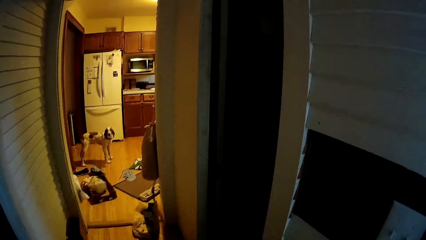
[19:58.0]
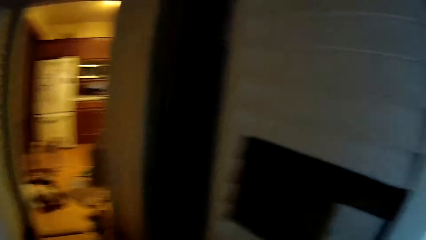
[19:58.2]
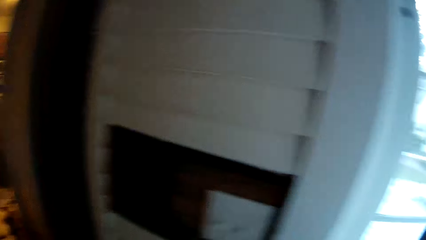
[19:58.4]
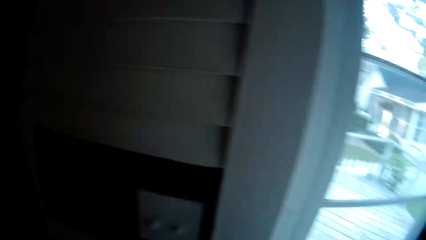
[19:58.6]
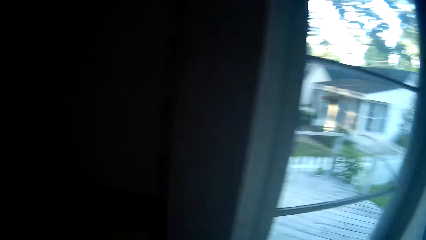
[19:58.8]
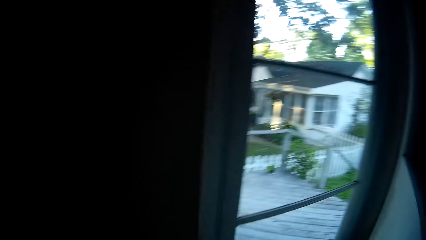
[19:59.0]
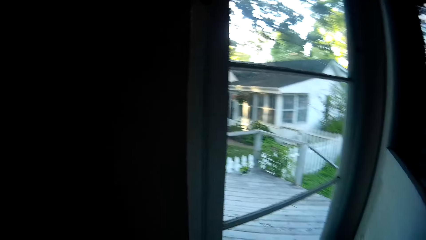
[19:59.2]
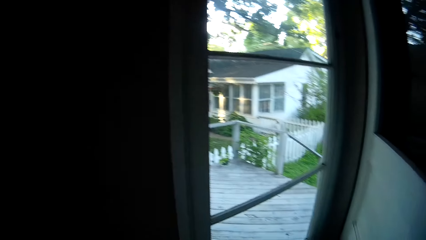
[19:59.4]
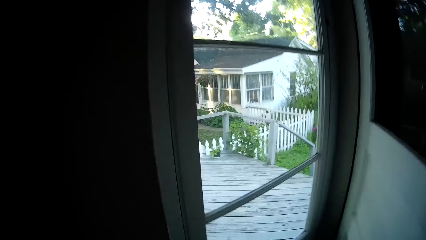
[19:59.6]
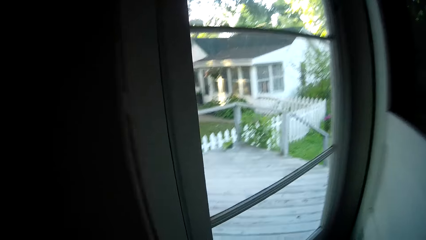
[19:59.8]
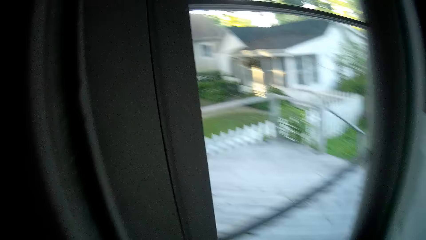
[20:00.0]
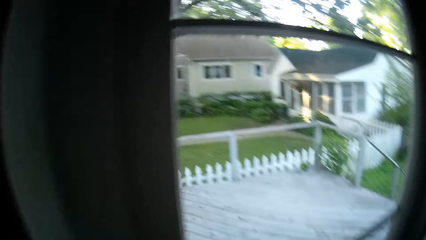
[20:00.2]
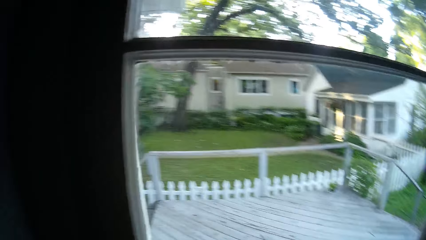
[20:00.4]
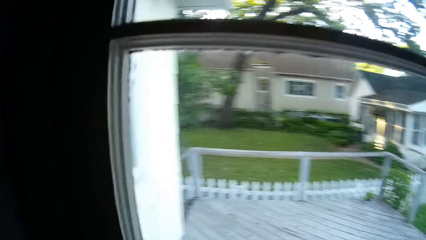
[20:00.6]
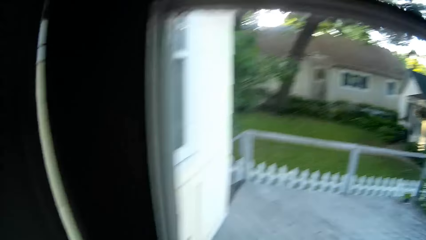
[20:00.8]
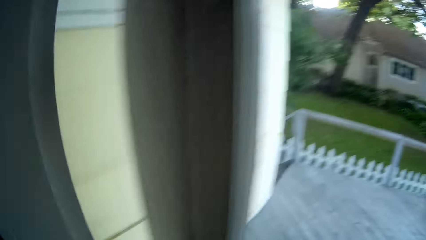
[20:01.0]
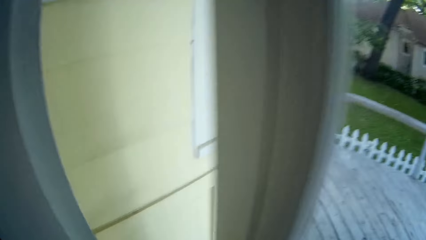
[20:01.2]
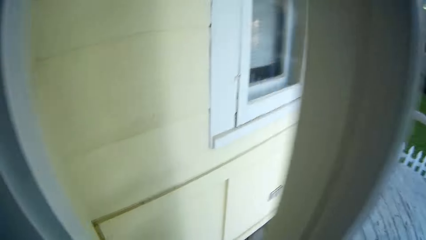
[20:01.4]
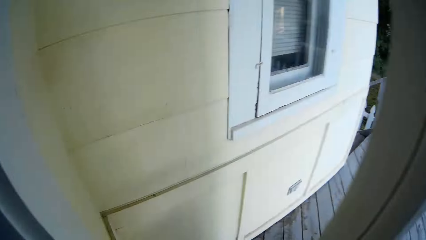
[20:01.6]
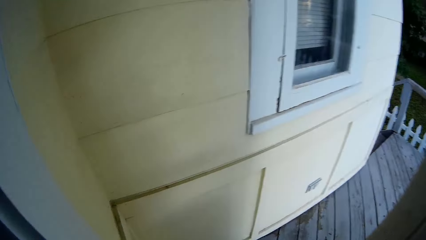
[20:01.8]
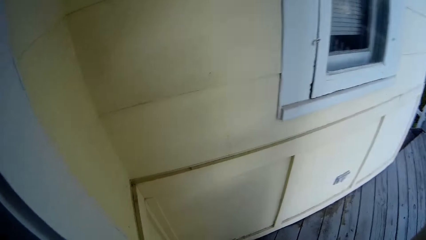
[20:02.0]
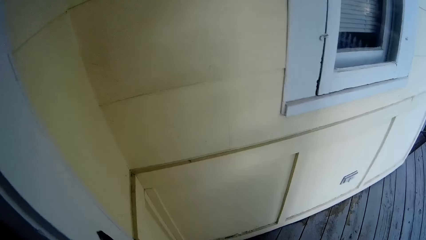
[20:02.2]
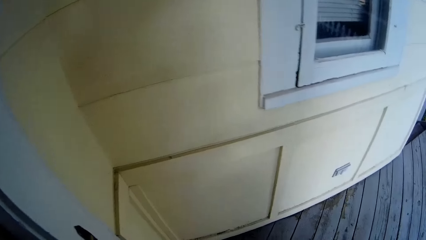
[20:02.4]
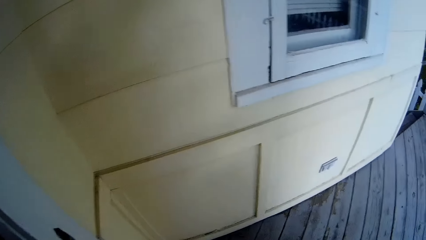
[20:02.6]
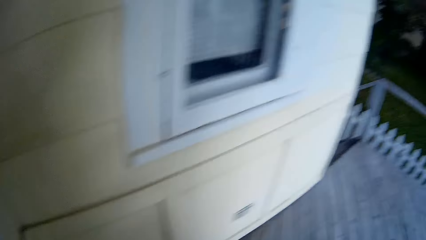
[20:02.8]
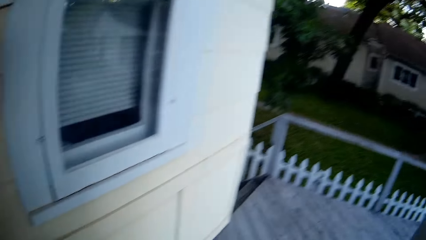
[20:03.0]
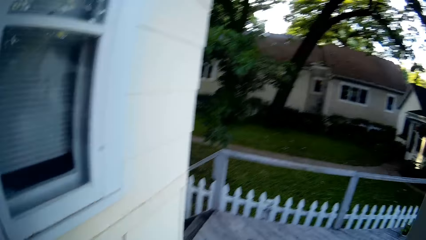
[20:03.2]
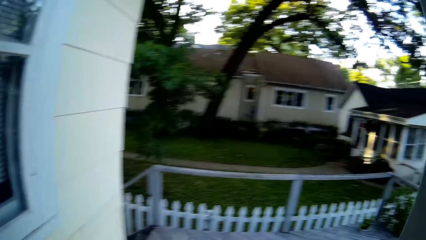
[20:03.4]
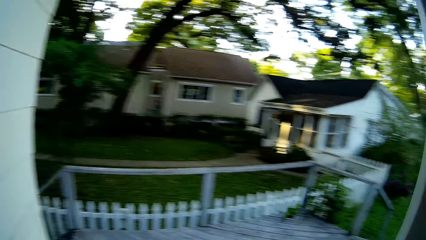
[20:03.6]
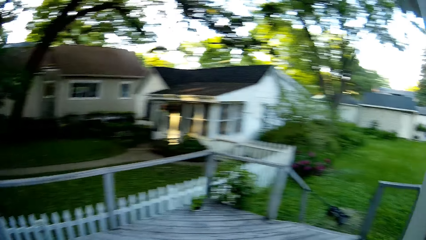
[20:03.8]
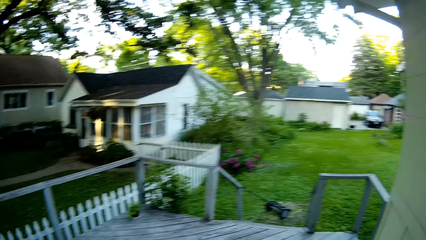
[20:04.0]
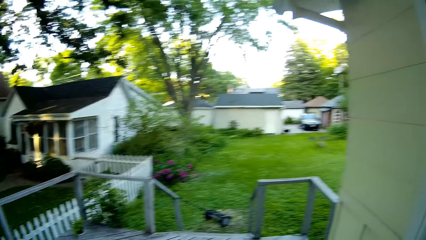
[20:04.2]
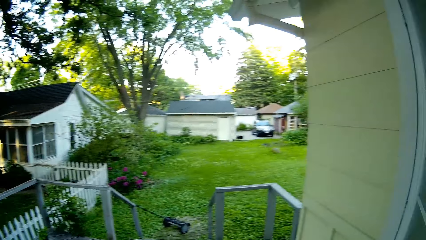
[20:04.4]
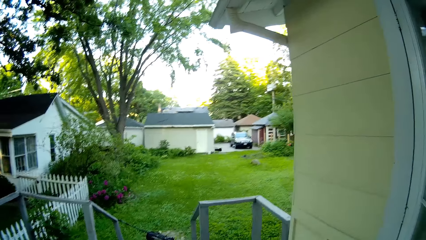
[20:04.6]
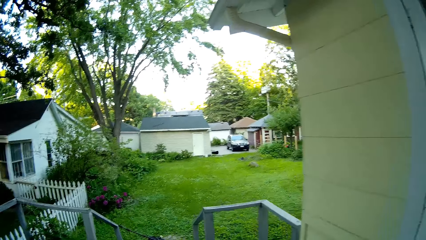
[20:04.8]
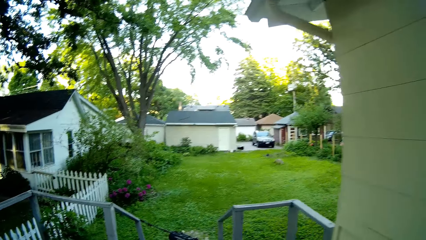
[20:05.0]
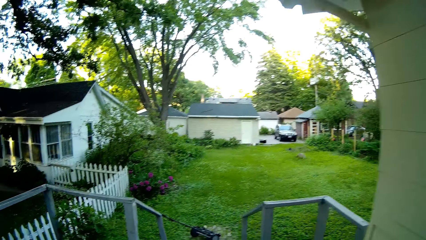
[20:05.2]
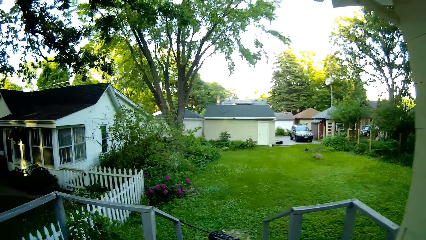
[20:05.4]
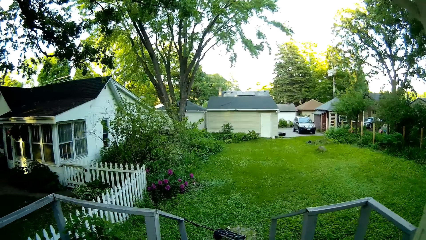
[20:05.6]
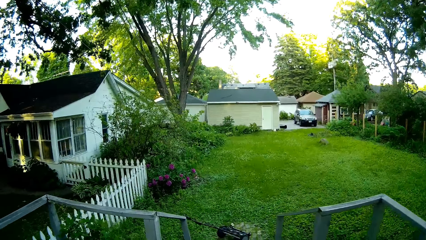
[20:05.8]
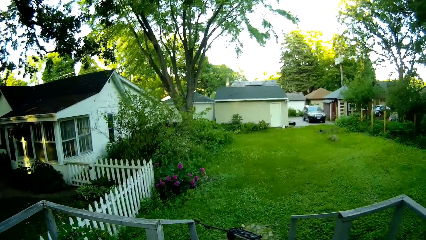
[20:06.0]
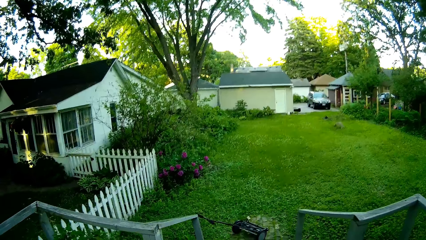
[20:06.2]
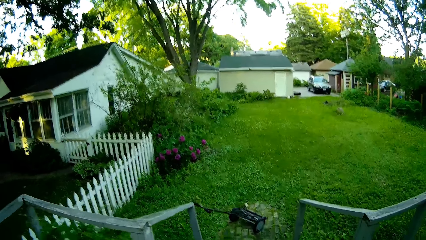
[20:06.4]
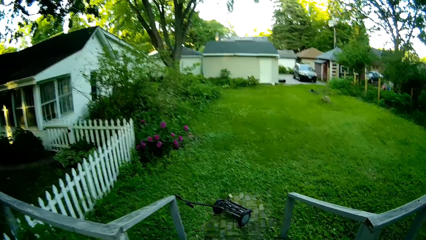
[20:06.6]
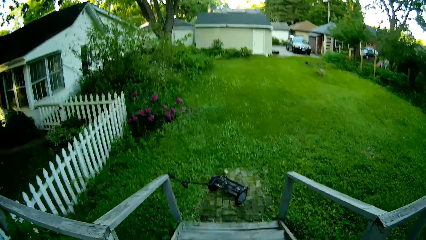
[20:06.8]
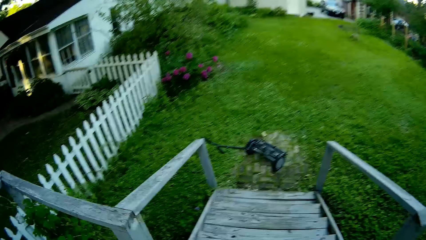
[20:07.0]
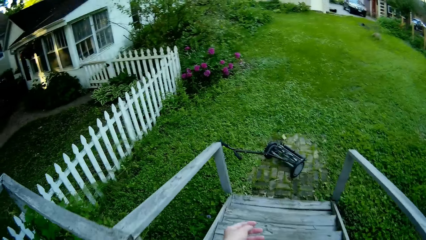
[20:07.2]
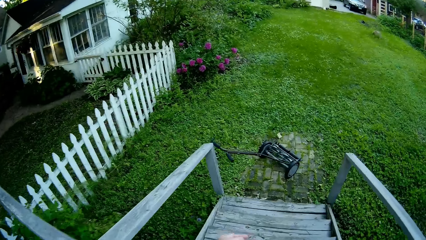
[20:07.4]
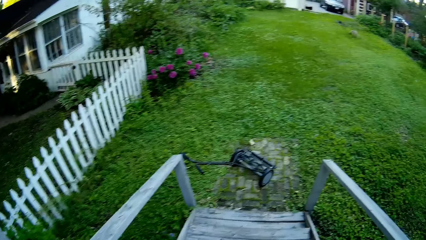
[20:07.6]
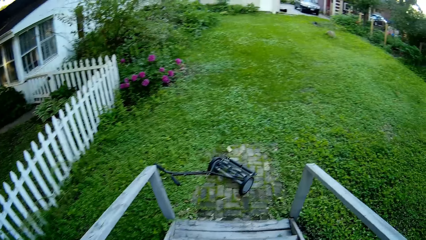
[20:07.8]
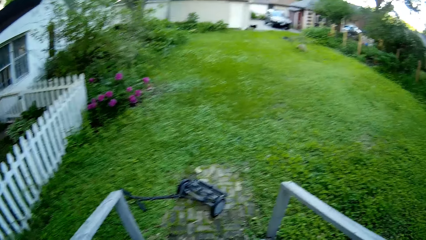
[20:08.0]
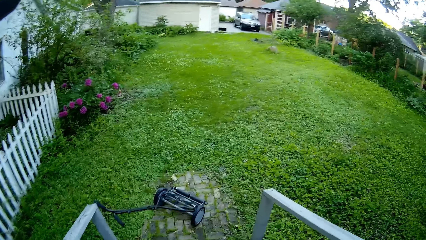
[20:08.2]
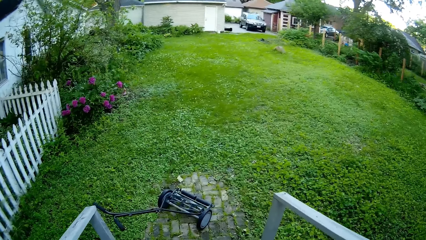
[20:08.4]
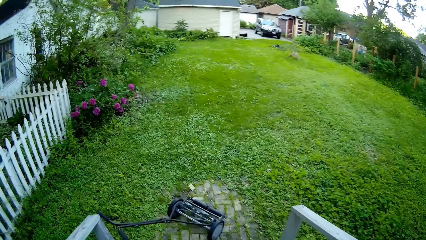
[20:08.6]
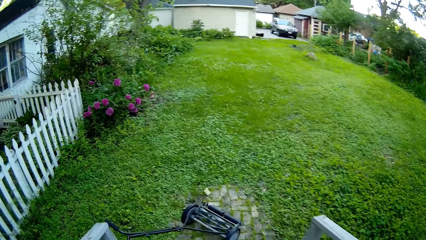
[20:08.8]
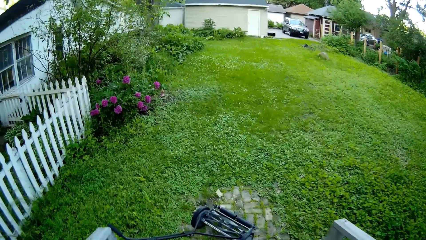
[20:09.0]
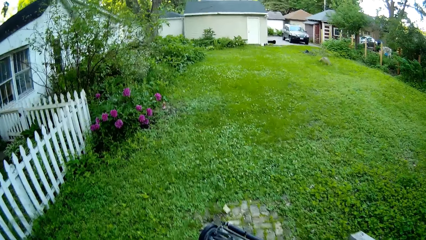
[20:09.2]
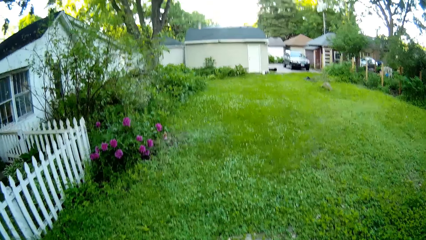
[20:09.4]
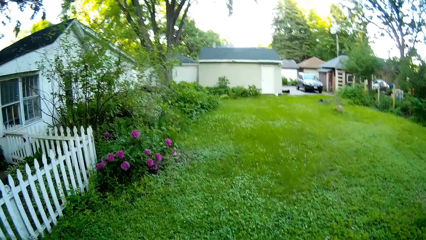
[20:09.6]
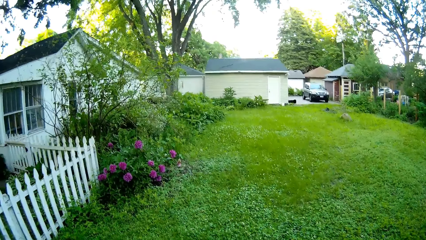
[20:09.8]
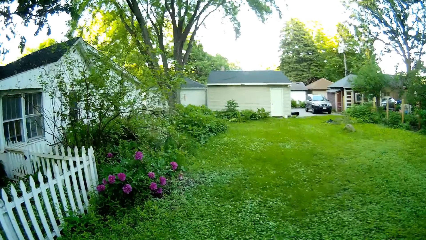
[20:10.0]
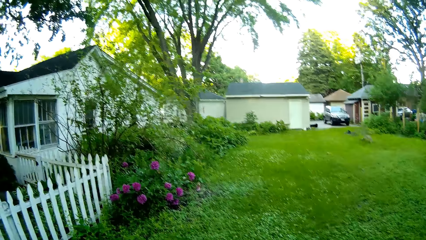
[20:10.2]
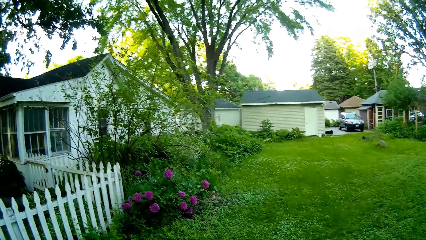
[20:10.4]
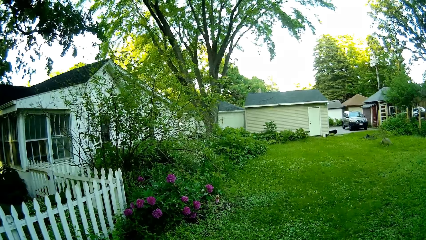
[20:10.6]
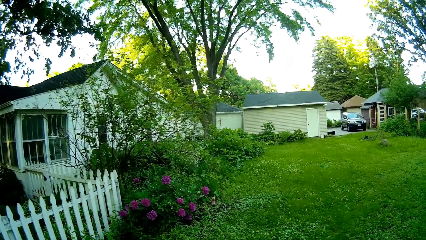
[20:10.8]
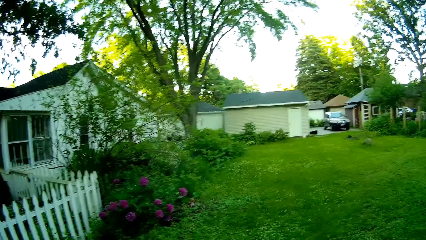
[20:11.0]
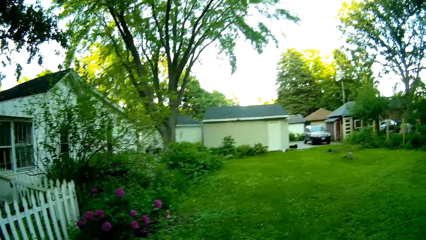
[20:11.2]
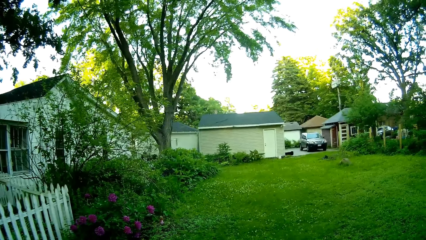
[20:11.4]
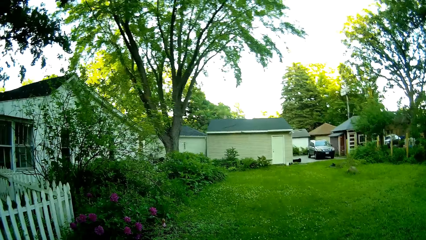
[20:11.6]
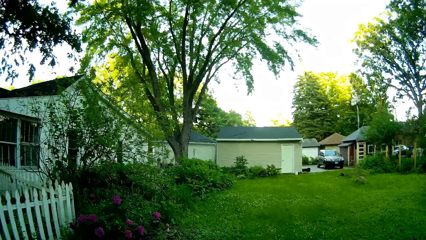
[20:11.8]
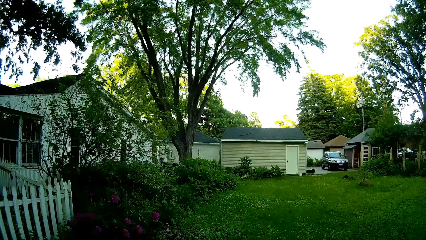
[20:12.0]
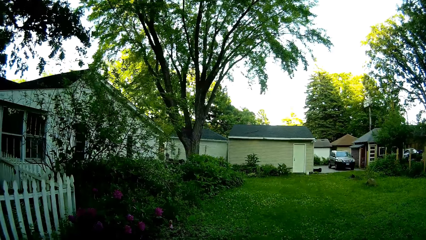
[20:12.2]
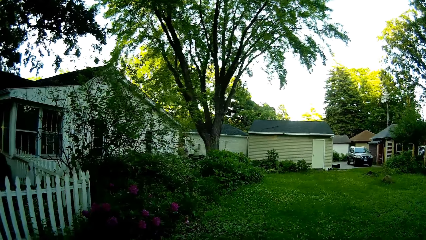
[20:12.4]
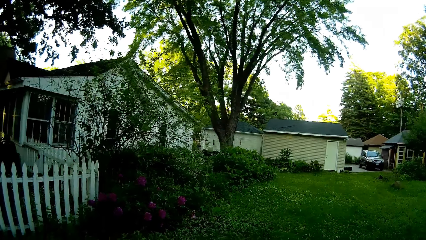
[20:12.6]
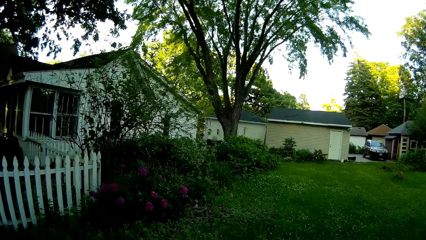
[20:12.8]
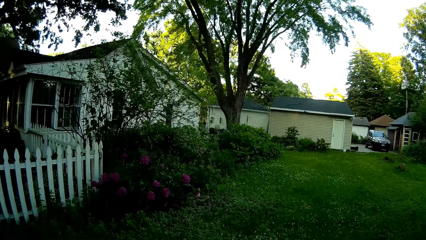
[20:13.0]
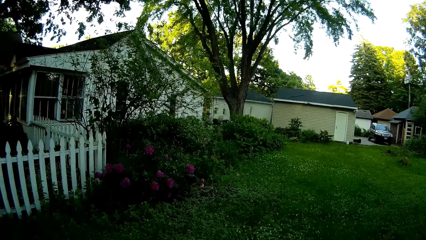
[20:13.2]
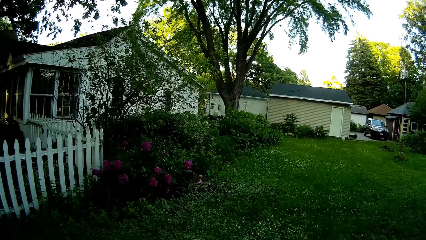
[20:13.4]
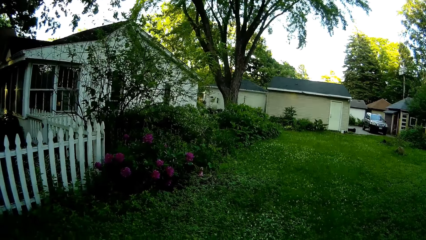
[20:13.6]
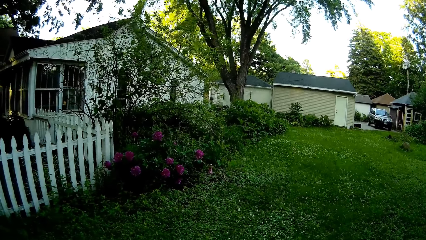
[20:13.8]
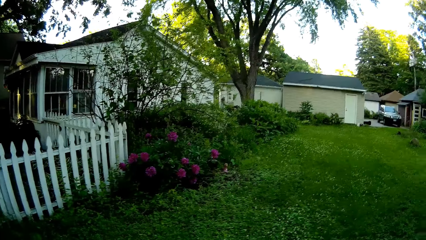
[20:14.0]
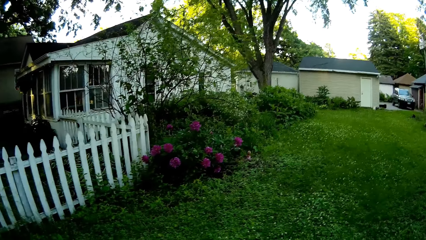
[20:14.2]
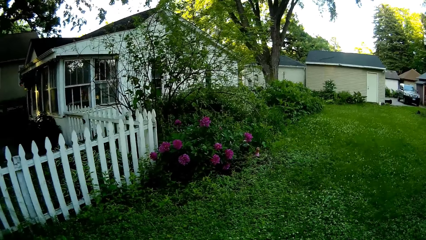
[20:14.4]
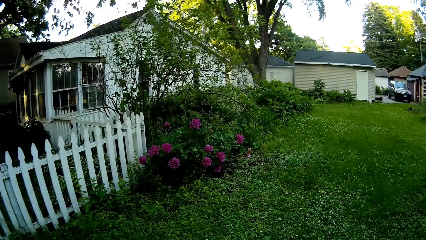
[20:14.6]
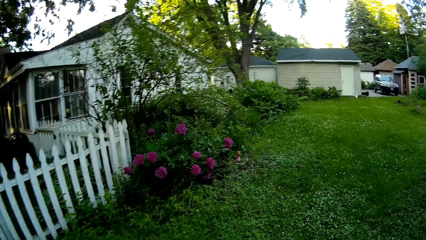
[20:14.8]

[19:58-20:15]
The camera wearer walks around the room. They open the door. They walk down the stairs. They walk along the lawn. They cut the grasses on the lawn with a grass cutting machine.
